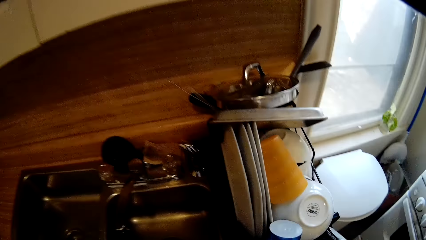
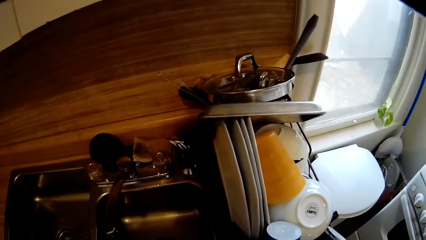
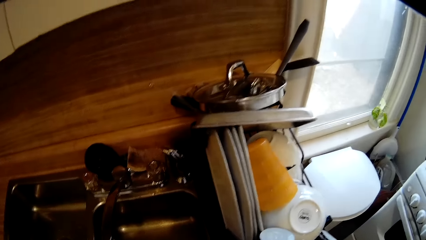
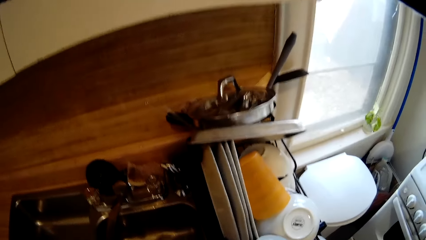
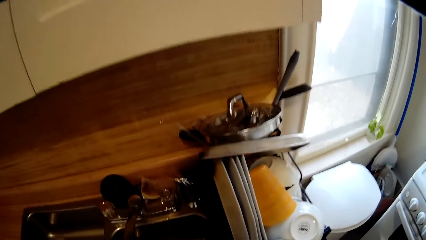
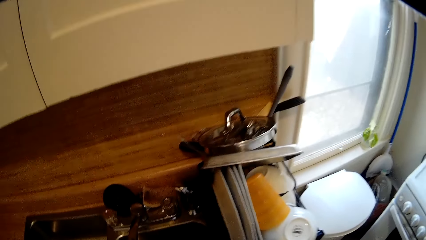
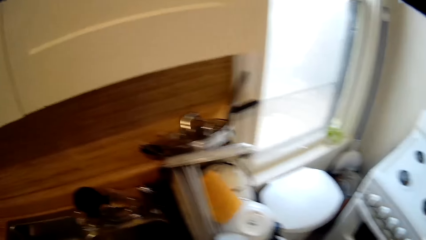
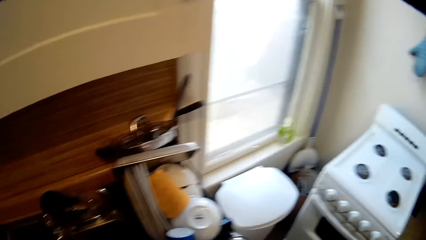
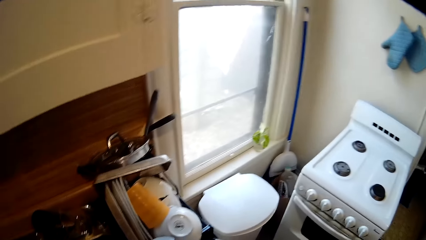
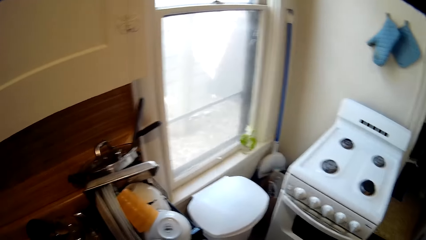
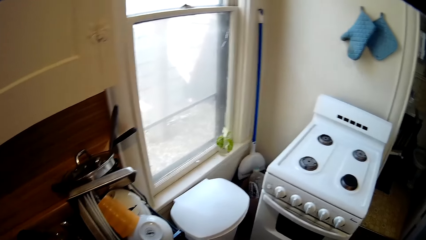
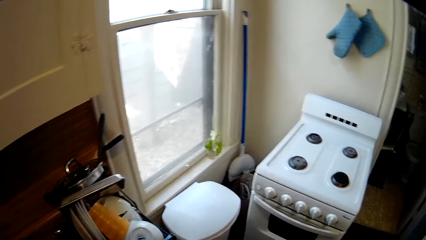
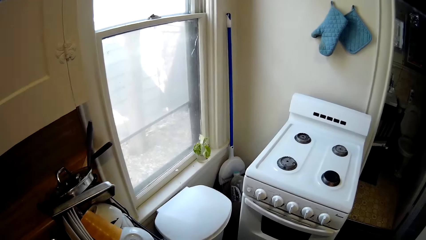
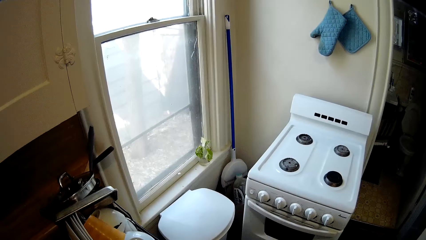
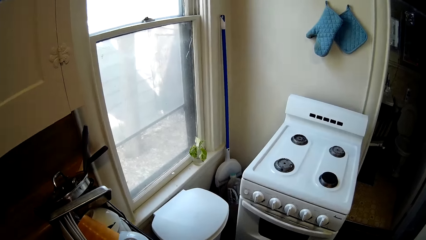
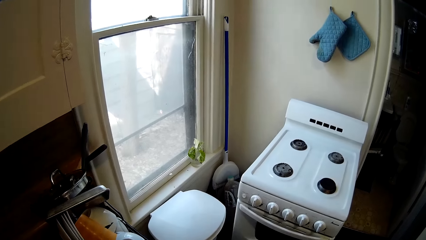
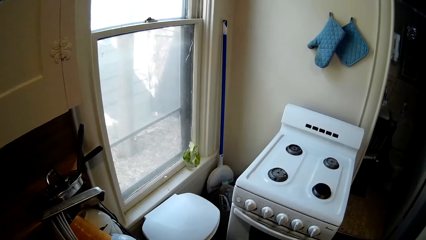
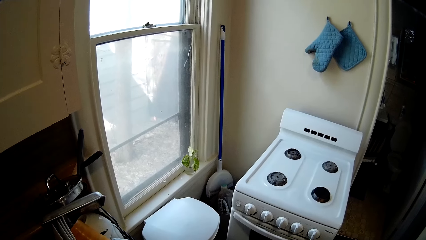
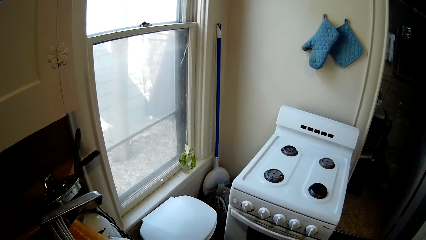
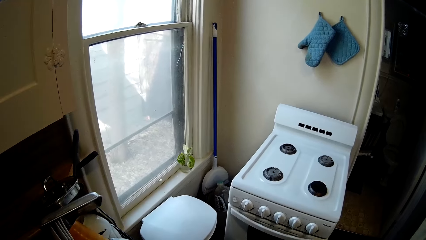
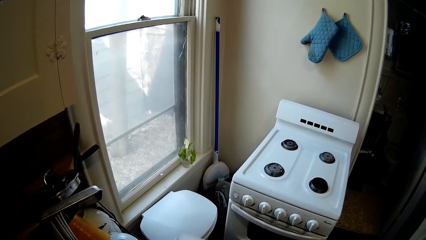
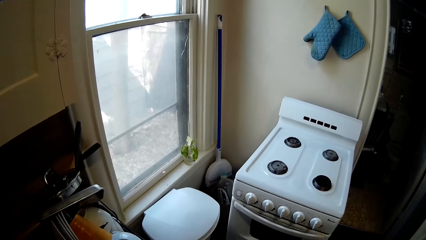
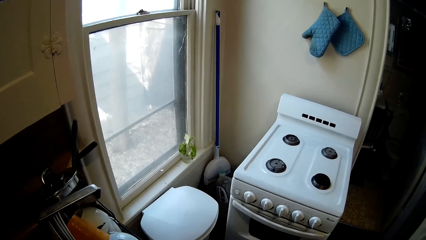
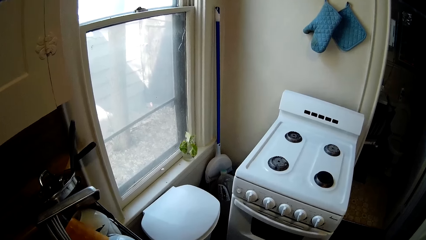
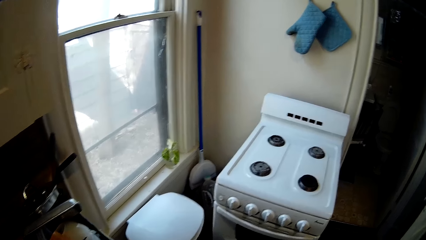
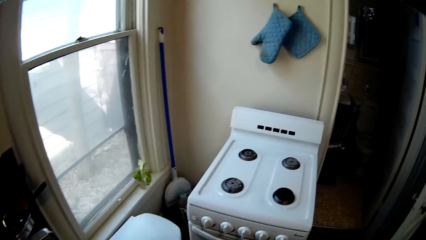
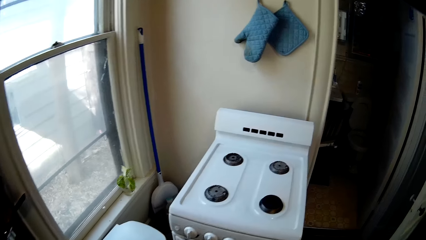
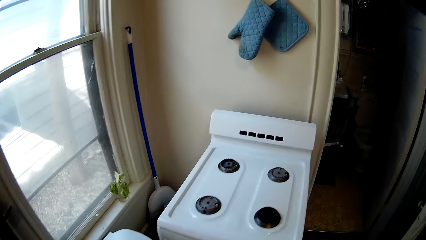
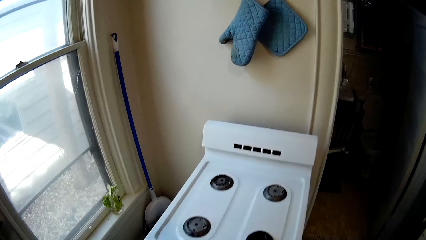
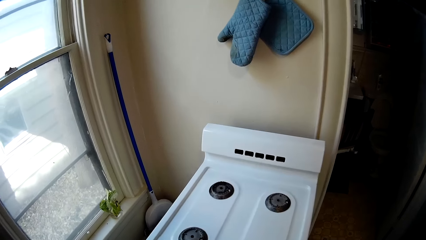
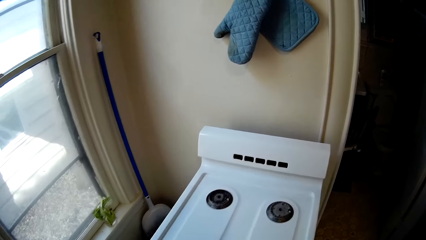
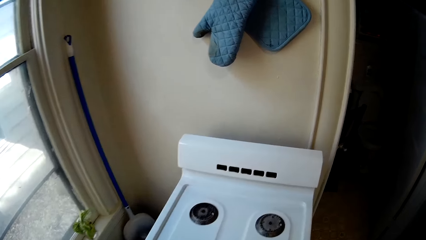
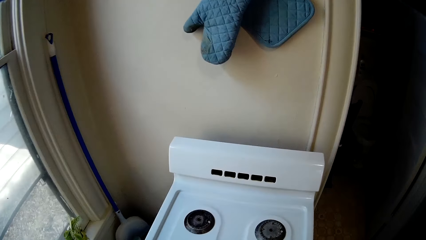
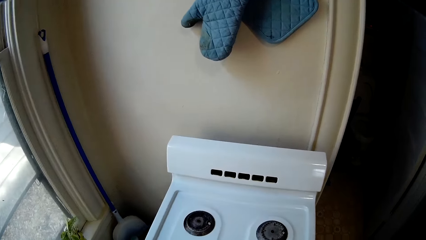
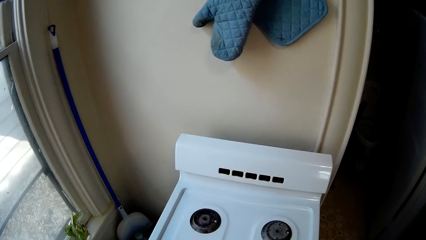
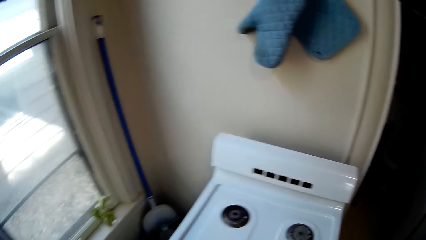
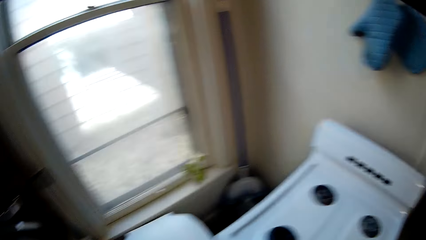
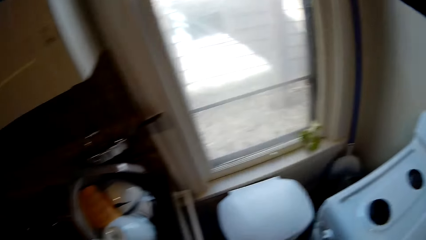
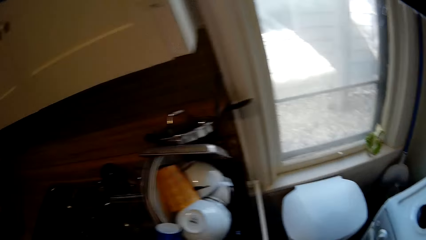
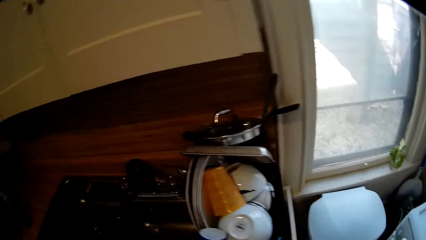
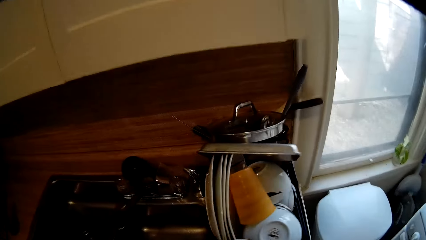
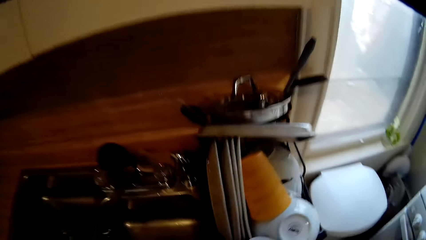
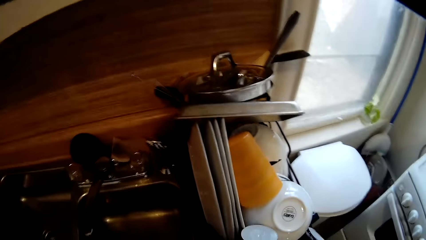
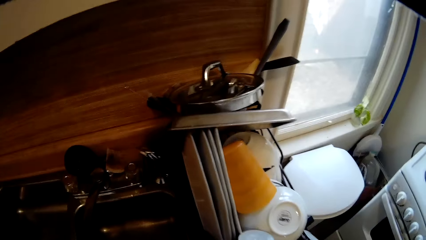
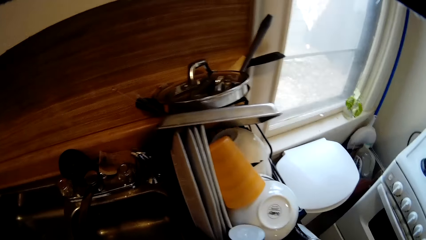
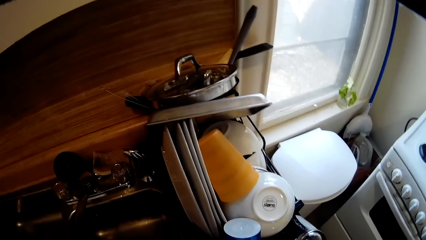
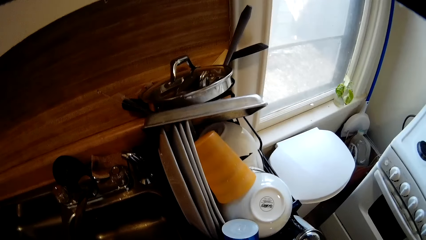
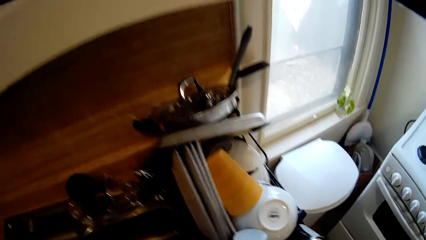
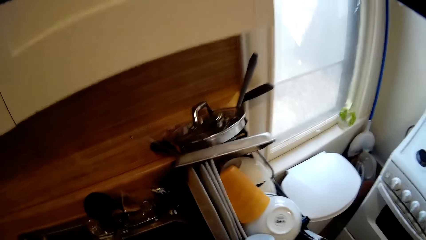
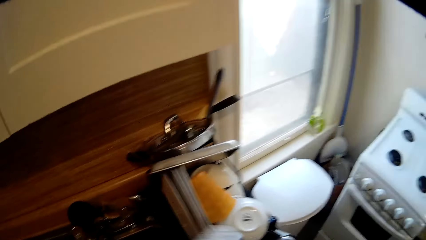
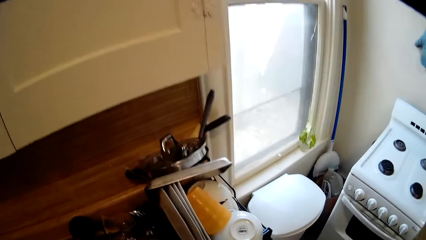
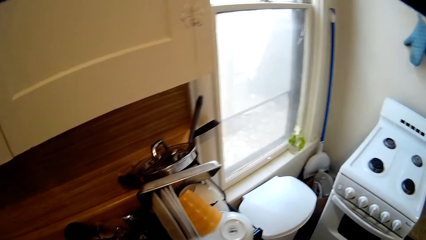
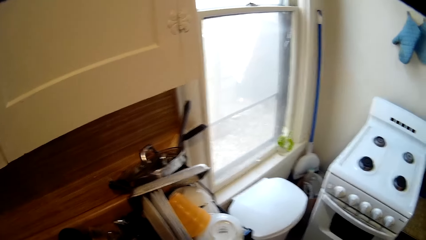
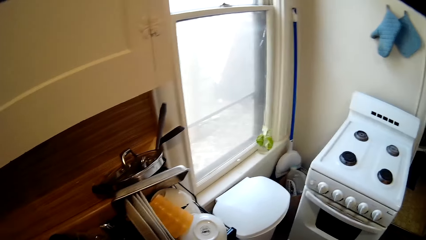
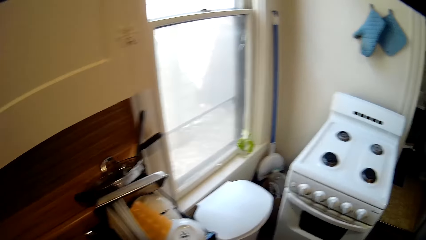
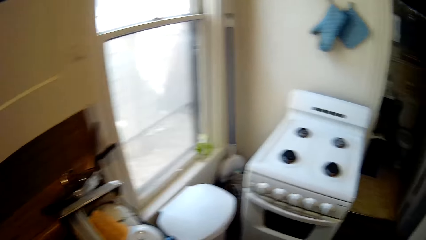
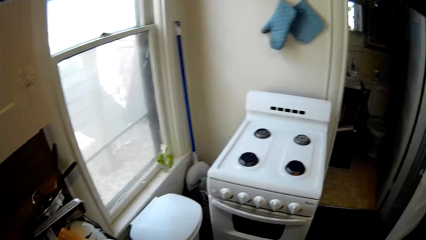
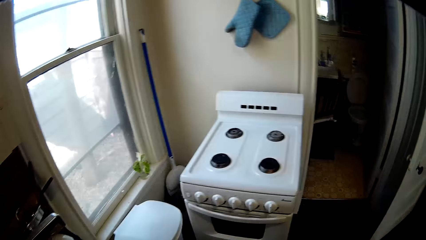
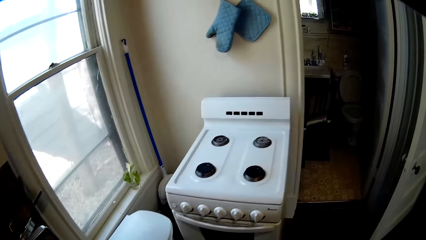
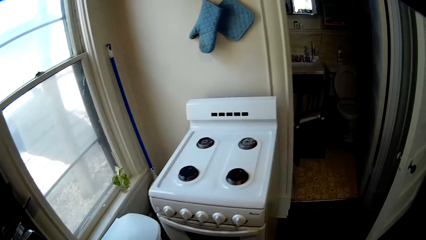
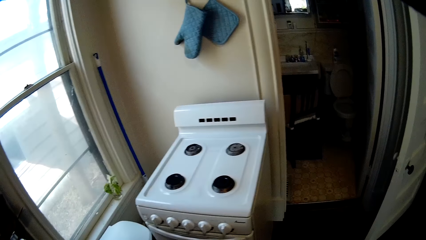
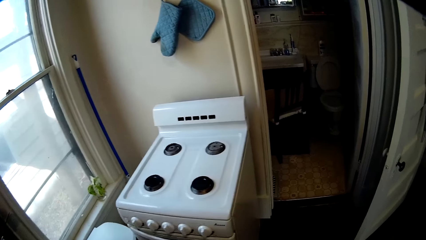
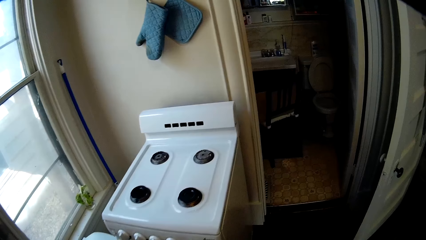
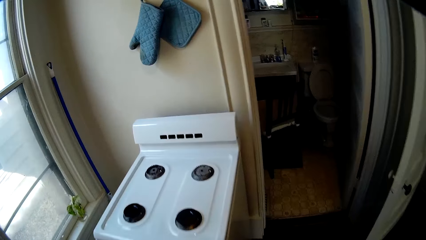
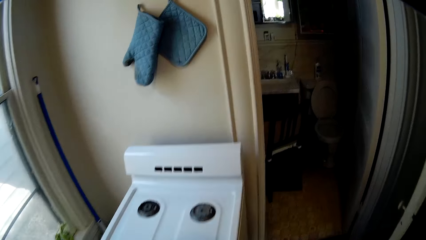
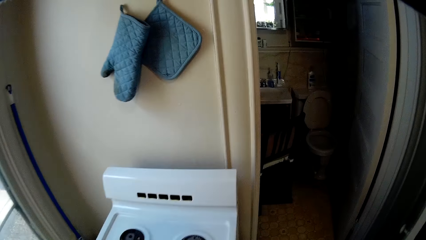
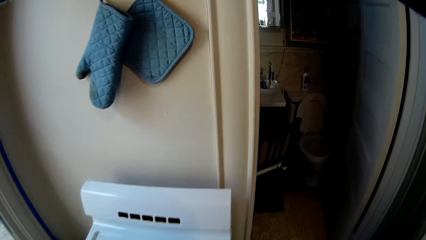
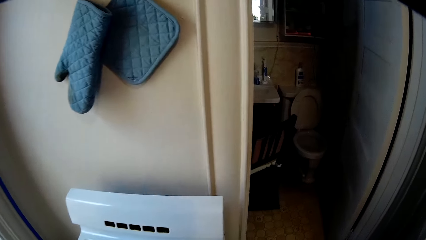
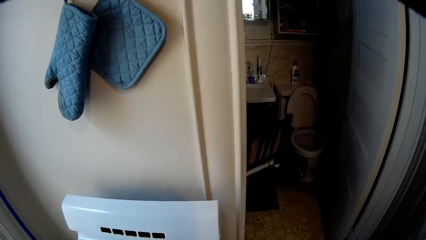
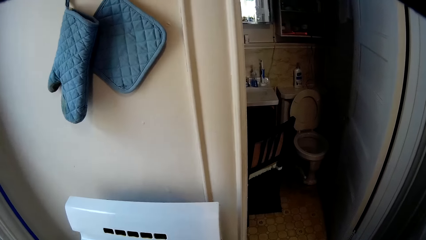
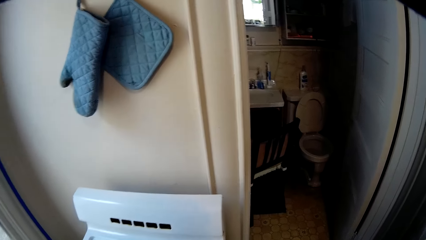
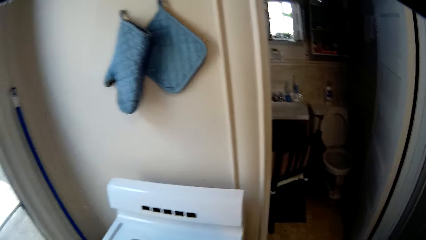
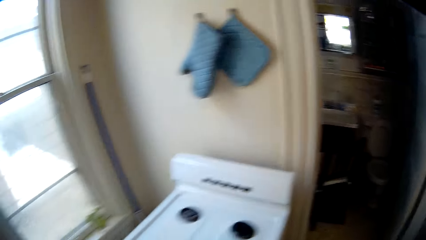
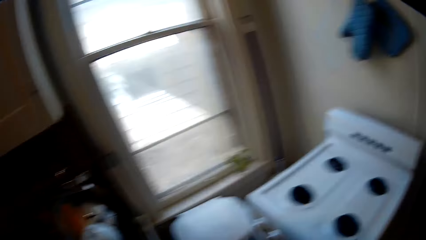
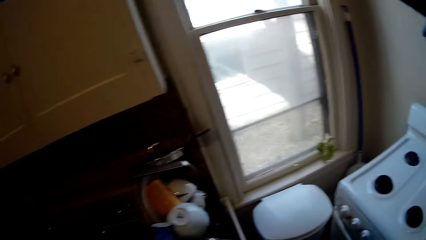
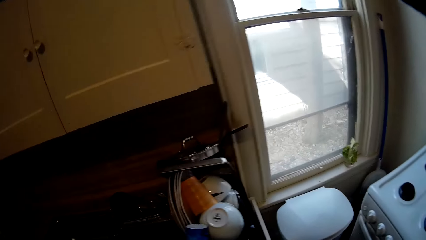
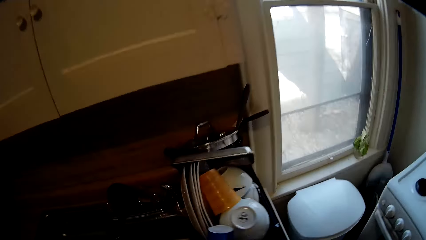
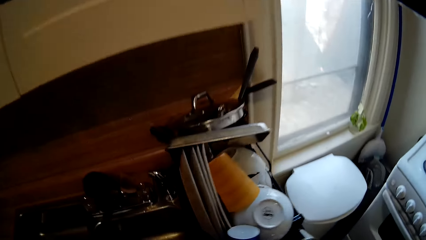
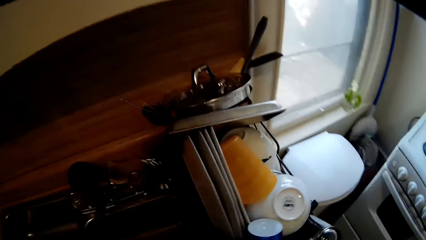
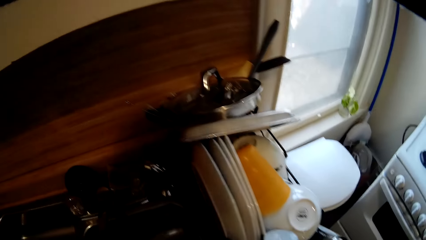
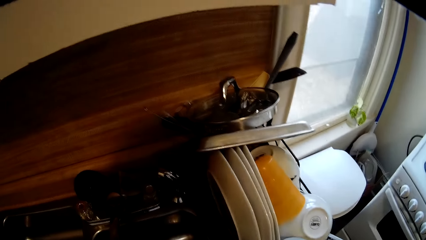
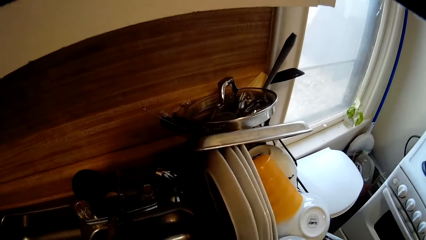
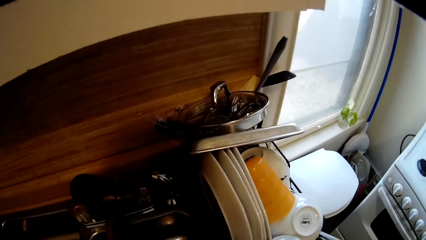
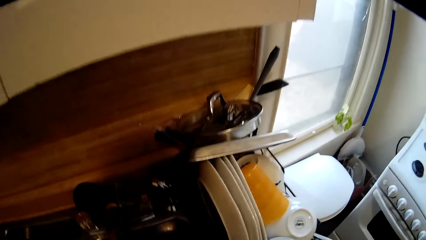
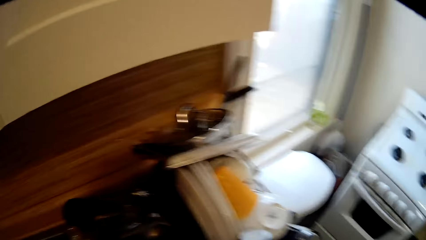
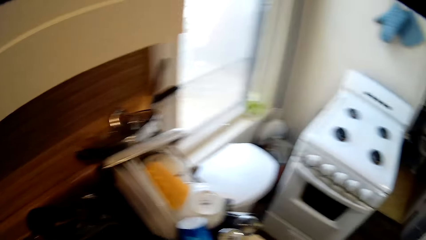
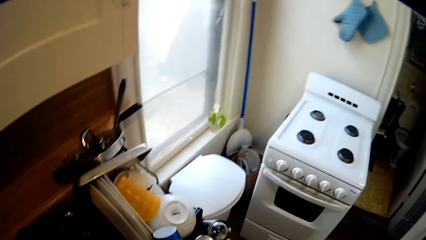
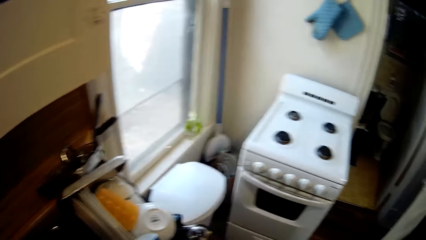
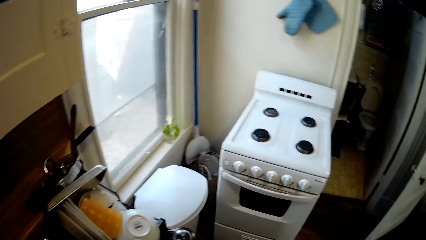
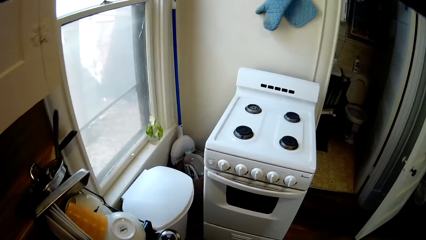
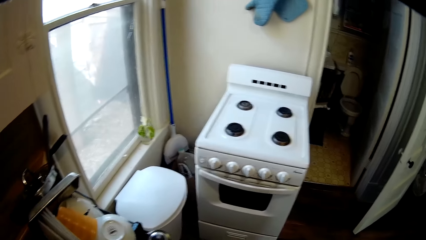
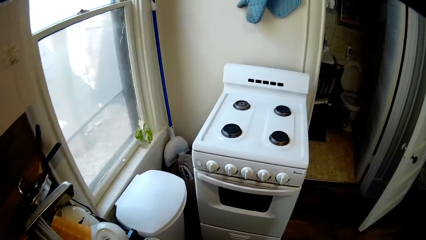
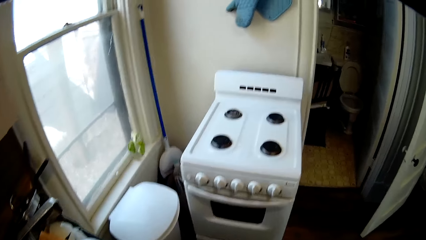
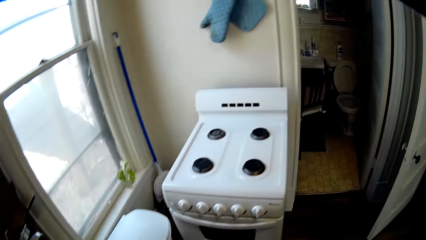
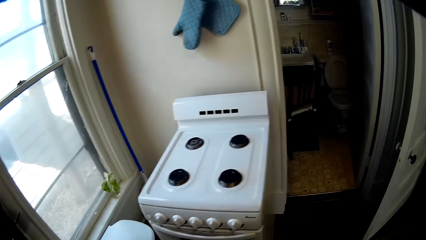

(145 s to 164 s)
The camera wearer wipes the burner plates with the paper towel.
